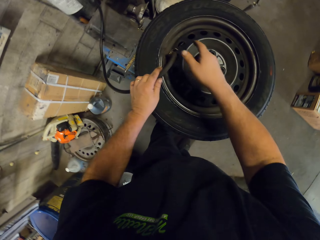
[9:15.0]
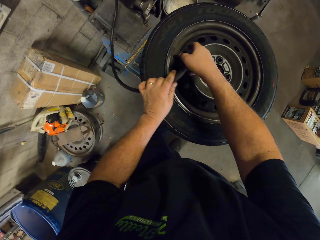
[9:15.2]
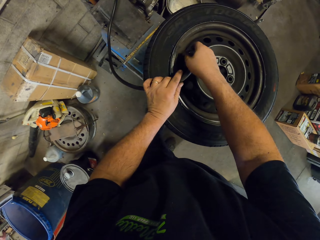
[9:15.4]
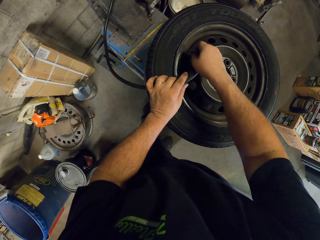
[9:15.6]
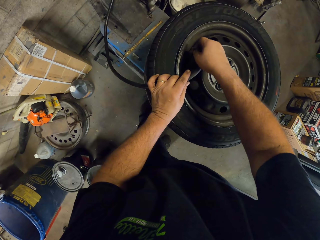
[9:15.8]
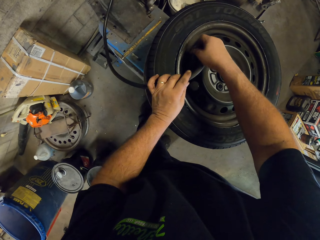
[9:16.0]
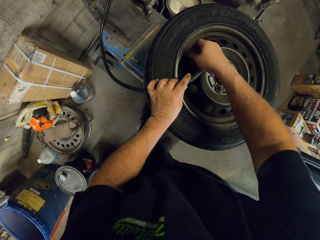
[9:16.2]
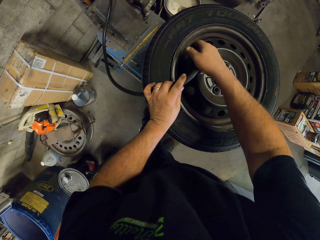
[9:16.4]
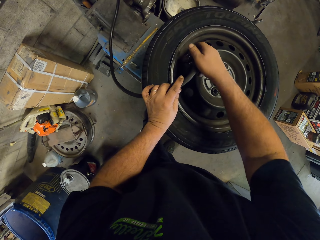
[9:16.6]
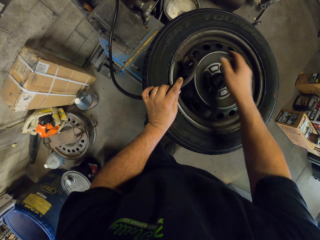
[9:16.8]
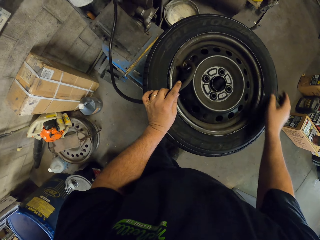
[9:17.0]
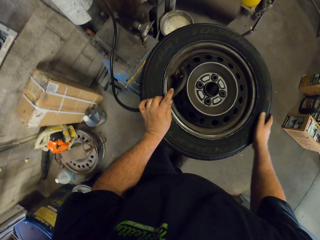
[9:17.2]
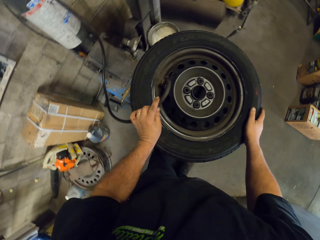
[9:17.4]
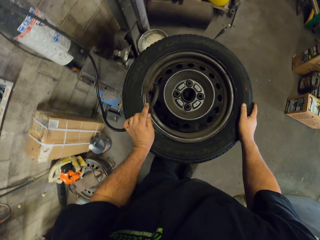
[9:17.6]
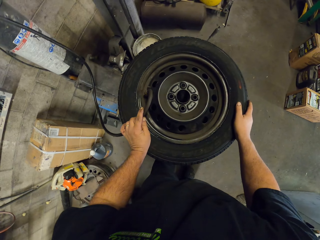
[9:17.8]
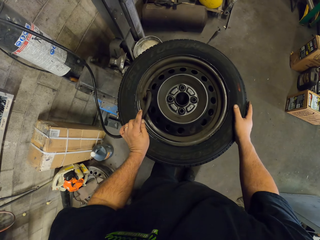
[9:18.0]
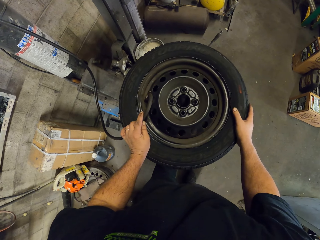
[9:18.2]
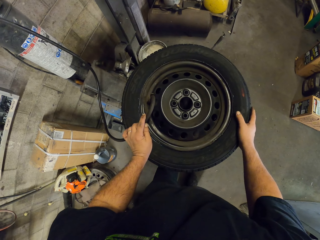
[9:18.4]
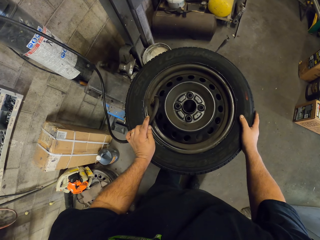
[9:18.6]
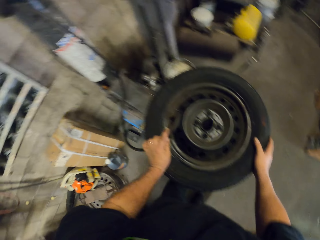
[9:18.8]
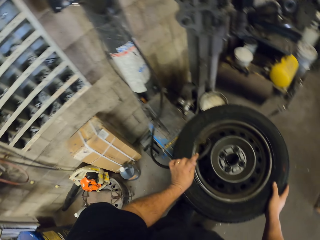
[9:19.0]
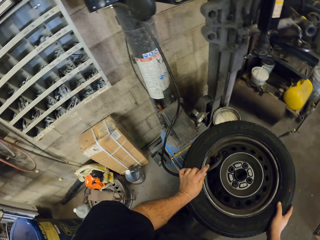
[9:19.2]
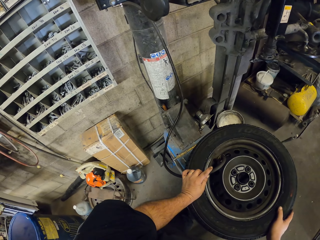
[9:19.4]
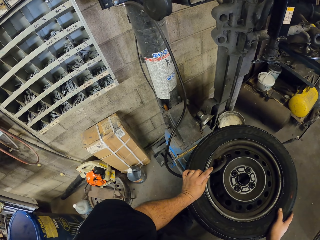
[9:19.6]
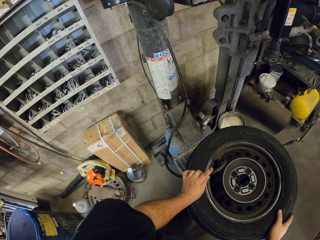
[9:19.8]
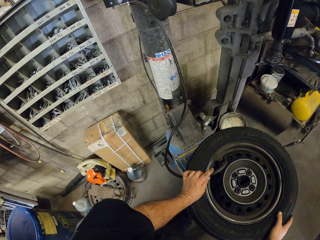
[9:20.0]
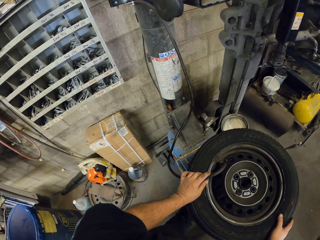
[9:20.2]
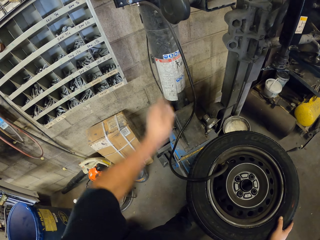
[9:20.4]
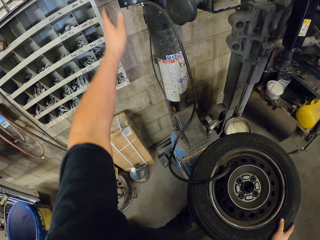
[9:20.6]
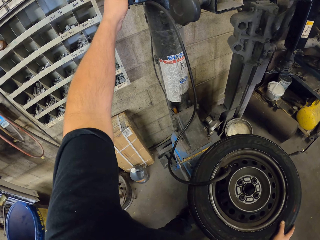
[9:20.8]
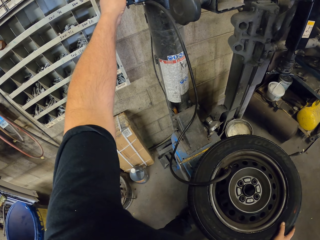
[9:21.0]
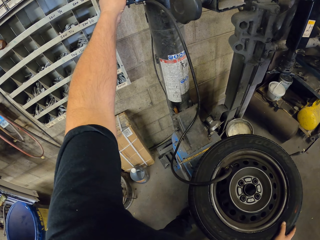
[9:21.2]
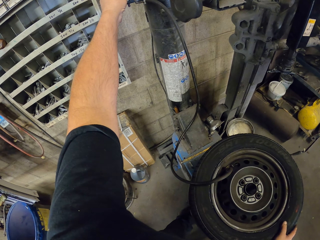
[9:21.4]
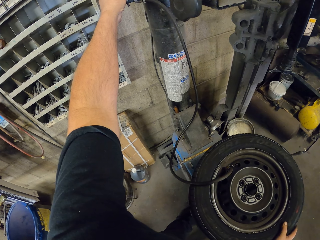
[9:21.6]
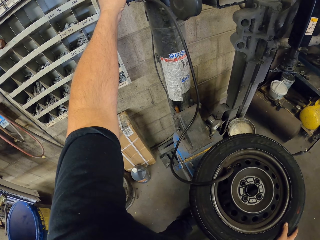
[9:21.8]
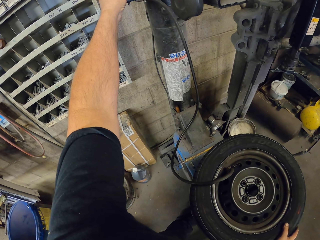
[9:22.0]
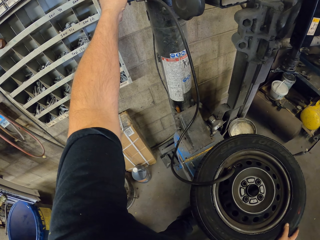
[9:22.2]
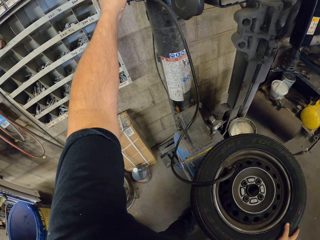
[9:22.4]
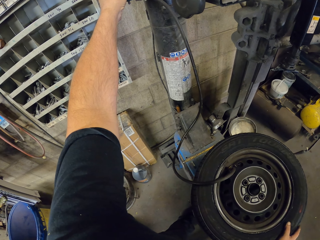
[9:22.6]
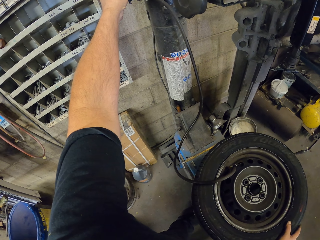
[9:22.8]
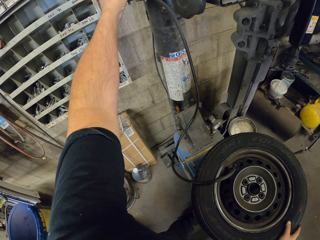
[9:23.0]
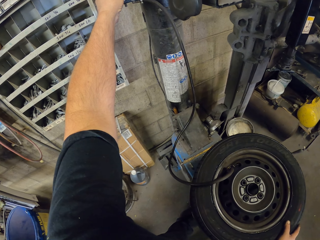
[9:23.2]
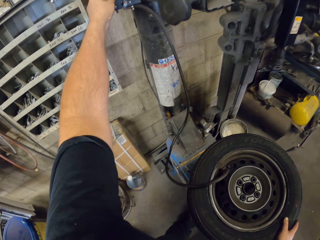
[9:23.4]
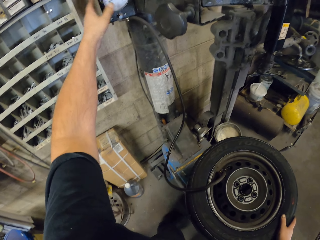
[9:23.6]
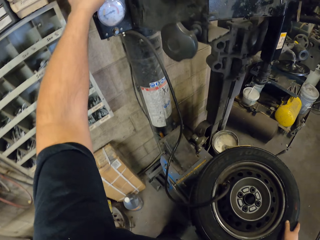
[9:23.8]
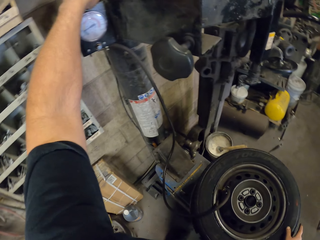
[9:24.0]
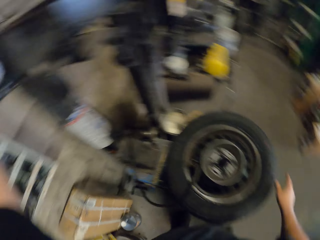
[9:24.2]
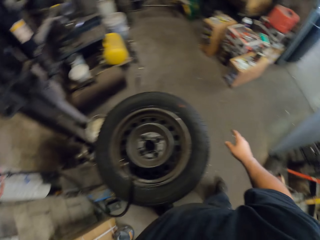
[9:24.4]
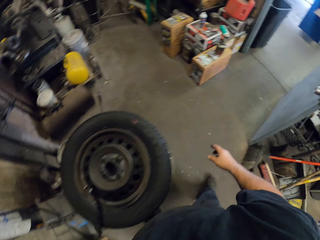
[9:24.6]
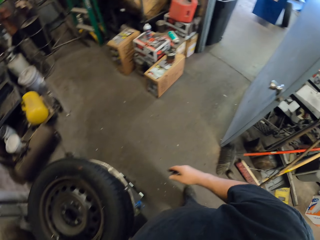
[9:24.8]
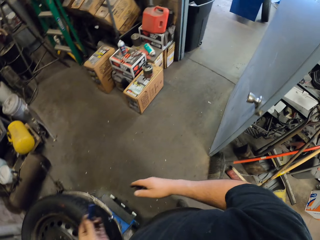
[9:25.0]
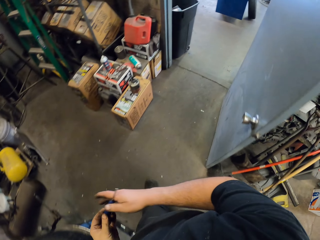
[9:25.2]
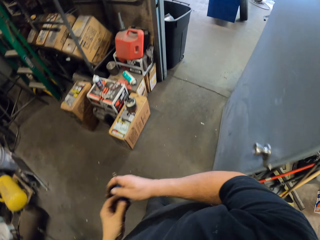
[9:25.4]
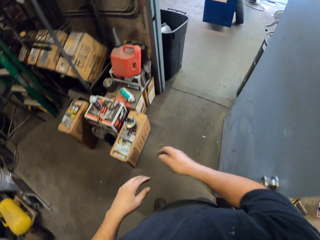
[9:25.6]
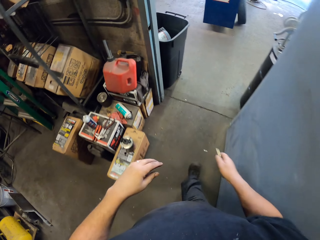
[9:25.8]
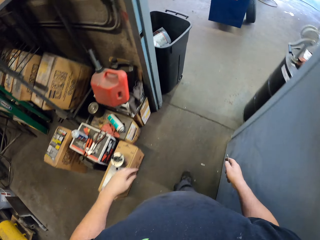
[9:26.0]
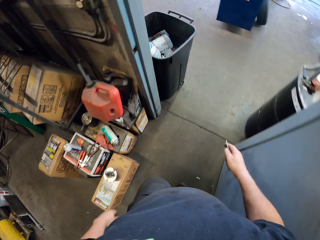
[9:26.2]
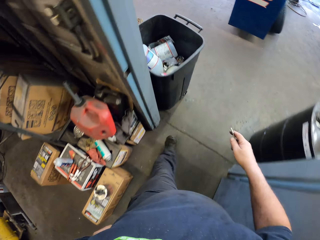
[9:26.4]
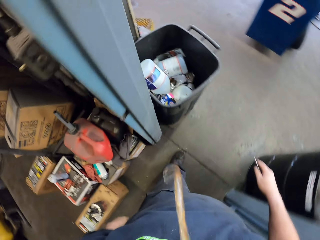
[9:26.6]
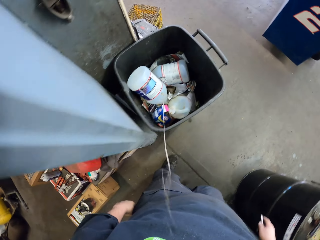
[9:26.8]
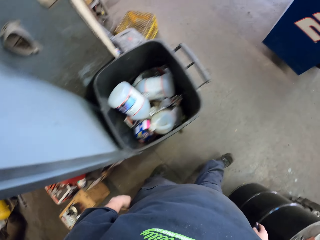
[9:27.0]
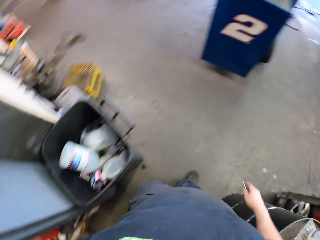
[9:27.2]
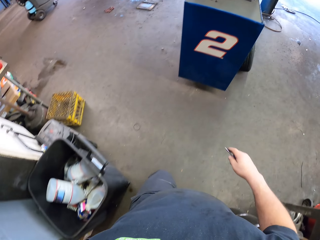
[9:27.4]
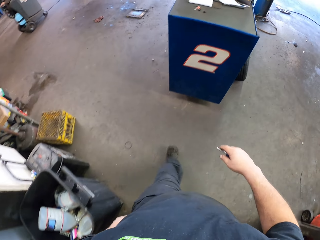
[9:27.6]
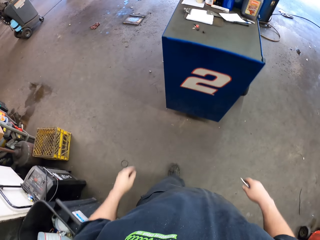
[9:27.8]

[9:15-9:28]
The camera wearer holds the wheel hub air supply cable. They switch off the air pressure hose pipe. They hold something. They walk across the garage.

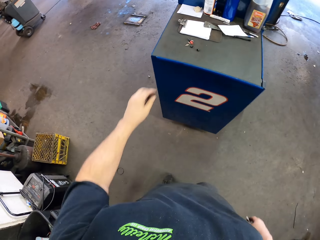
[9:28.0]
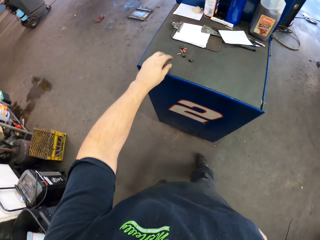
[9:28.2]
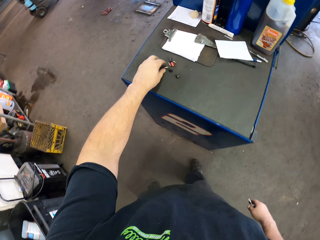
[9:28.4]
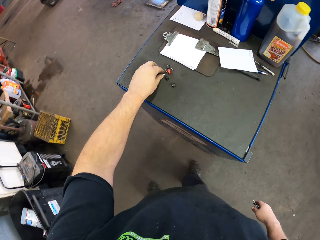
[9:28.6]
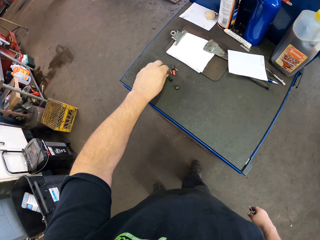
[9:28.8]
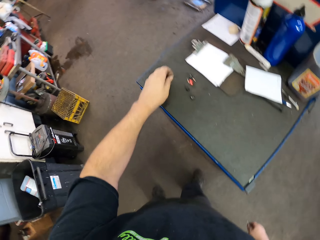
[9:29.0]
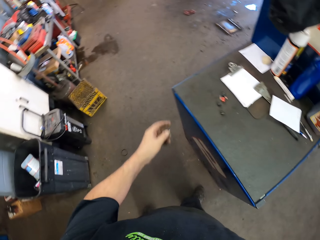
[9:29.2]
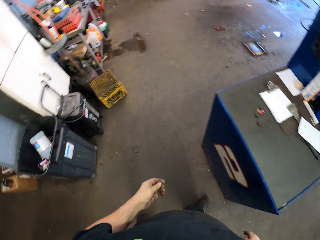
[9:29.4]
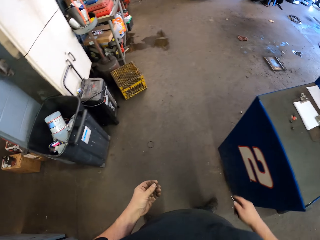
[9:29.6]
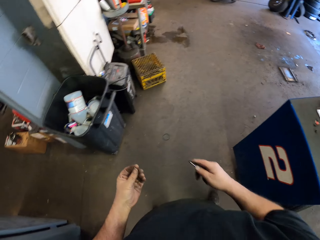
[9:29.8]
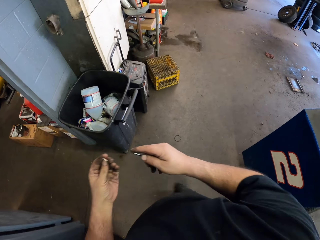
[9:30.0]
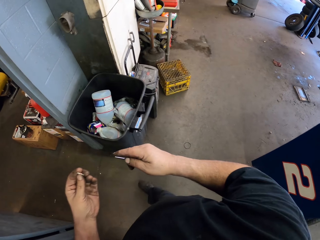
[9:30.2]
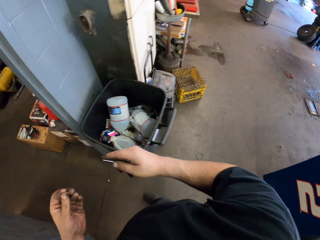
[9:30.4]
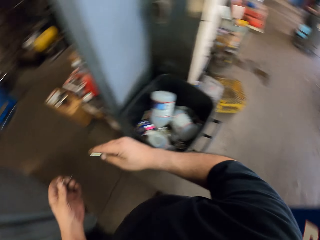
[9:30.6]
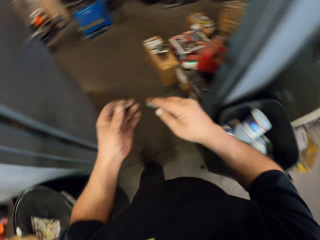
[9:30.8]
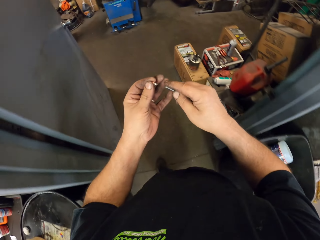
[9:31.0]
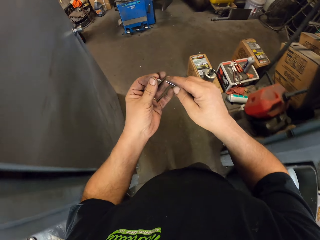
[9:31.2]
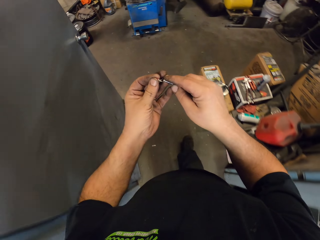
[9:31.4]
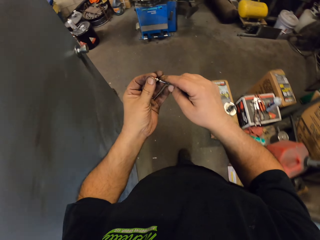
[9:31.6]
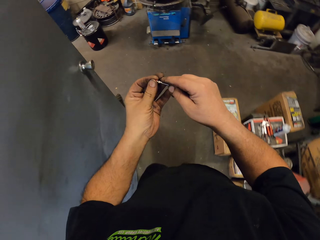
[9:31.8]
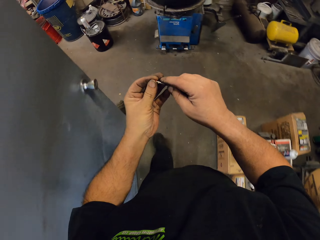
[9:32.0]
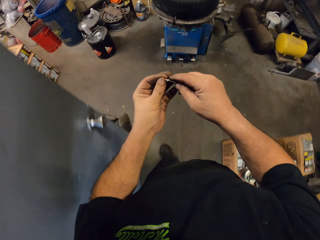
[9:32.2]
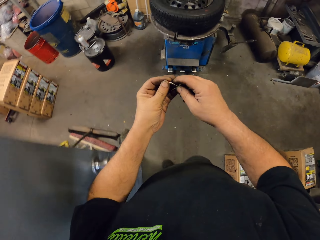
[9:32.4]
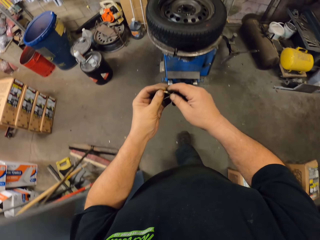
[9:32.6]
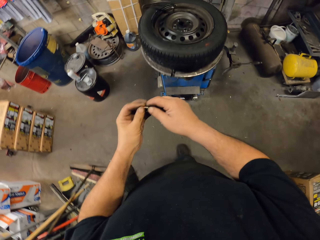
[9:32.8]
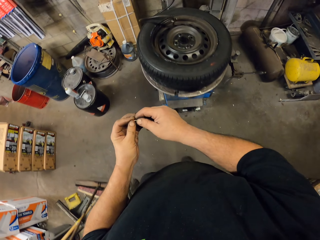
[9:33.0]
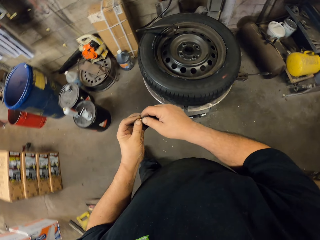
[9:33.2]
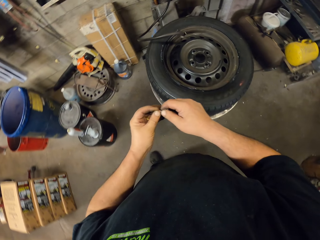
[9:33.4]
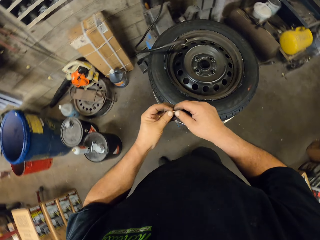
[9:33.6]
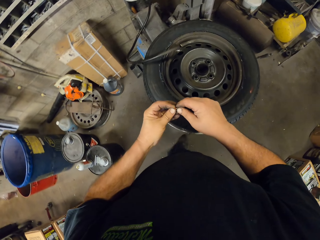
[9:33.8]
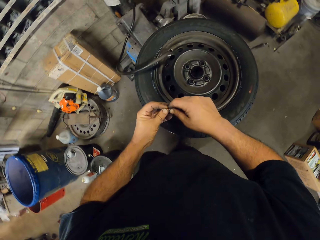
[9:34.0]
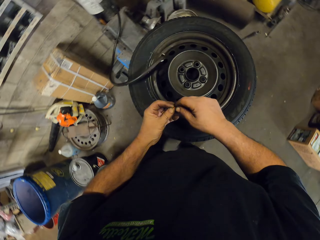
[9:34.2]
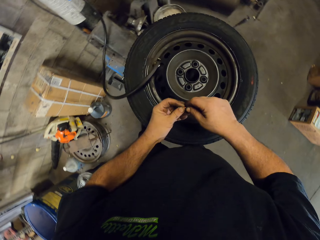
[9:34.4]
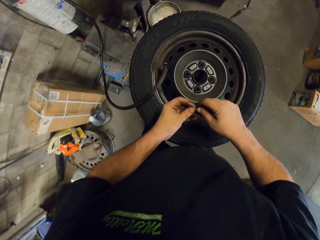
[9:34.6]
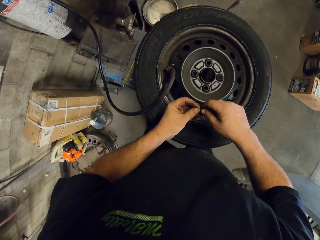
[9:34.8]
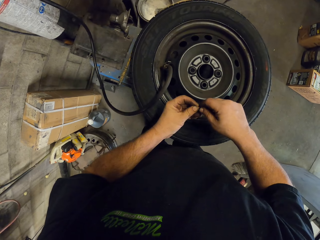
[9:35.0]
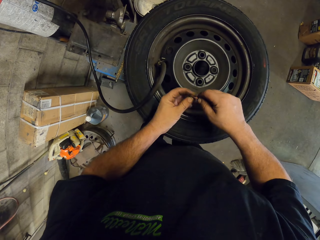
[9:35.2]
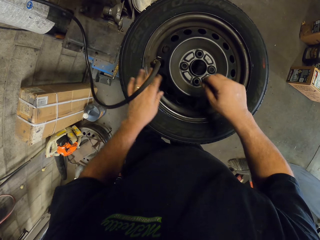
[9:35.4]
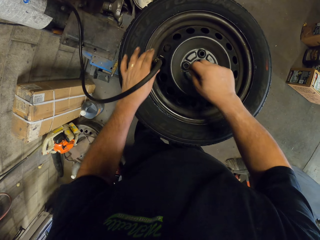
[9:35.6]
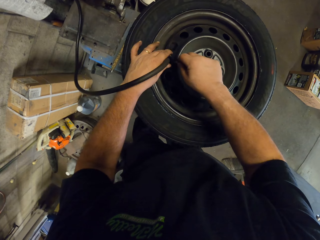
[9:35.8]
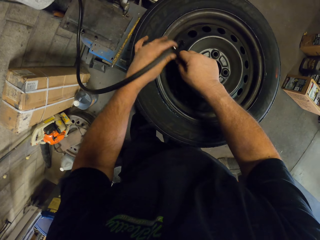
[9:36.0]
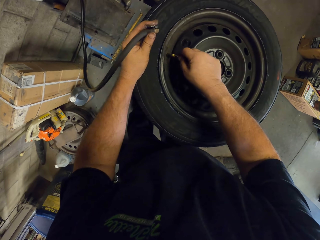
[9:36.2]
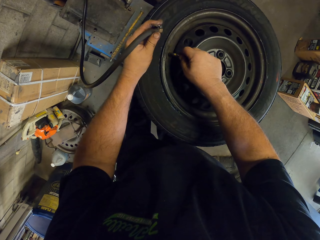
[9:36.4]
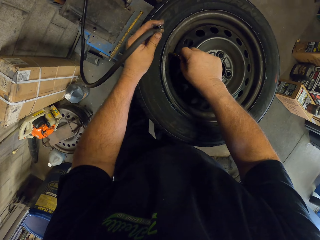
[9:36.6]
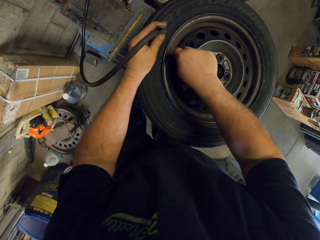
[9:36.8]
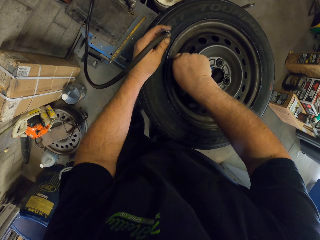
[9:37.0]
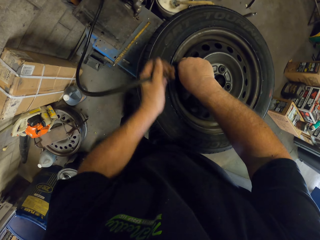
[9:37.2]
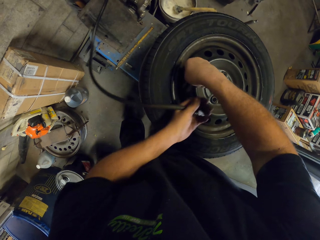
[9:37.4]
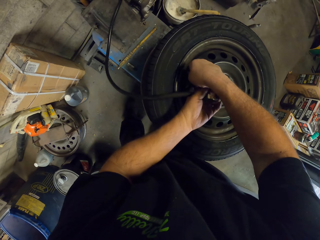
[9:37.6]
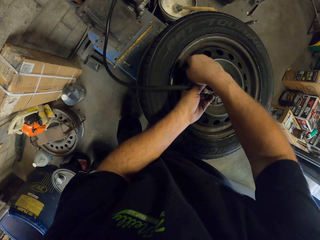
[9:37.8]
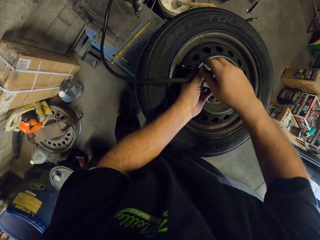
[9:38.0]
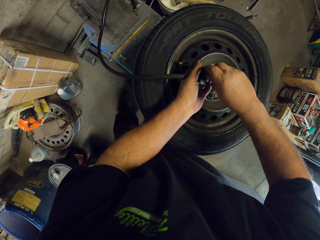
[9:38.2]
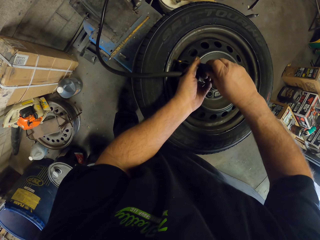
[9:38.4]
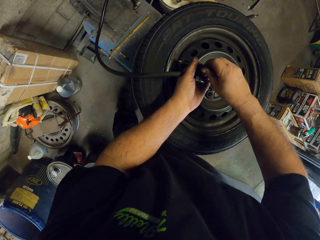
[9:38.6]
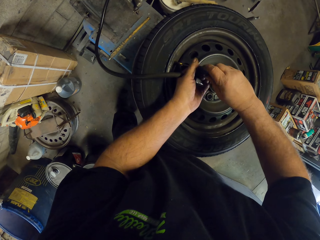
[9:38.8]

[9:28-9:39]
The camera wearer picks up the tire valve stem cap or bid. They put the bid in a bell stamp tool. They walk across the garage. They remove the wheel hub air supply cable from the tire. They put the bid in the tire. They connect the tire valve stem cap.
